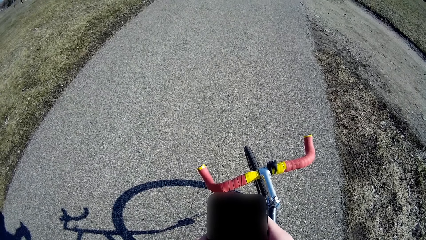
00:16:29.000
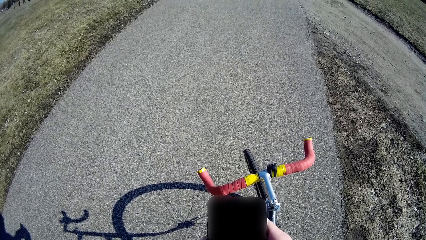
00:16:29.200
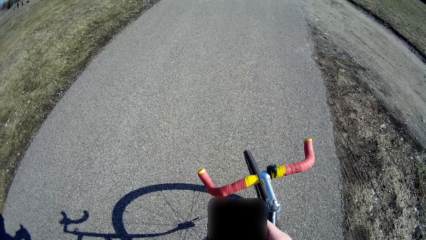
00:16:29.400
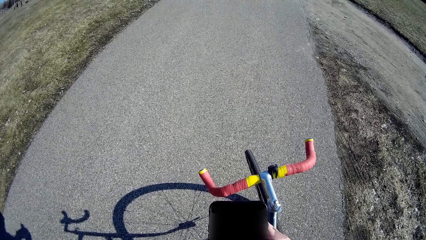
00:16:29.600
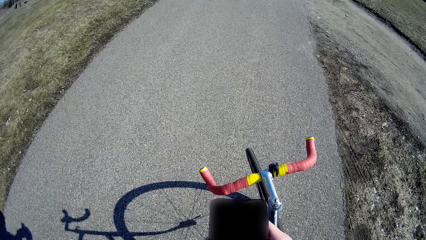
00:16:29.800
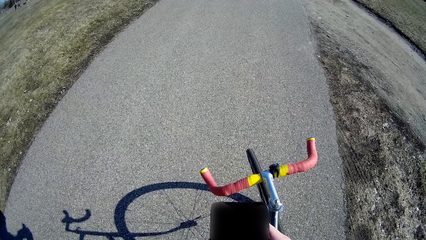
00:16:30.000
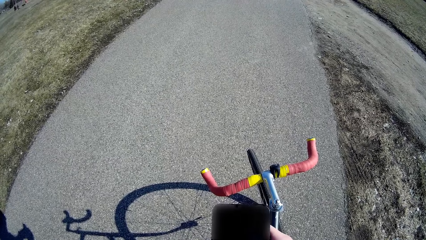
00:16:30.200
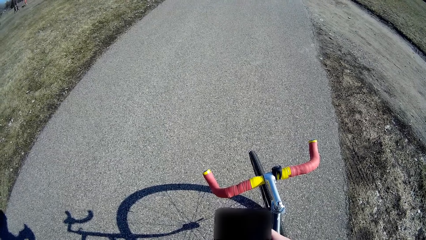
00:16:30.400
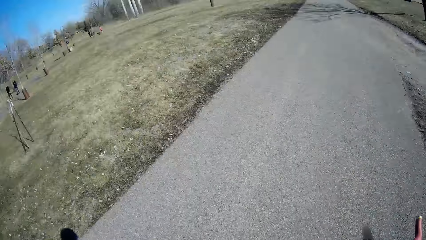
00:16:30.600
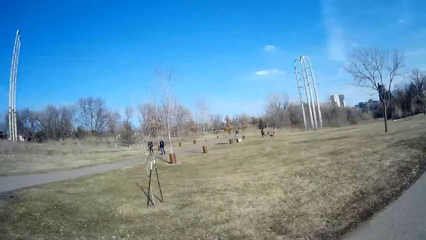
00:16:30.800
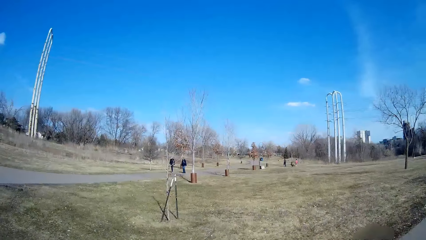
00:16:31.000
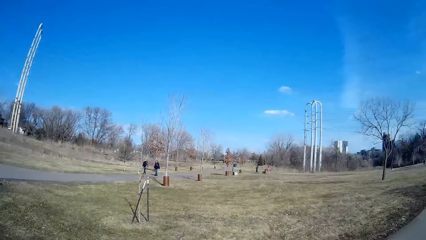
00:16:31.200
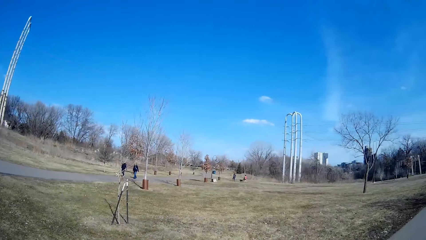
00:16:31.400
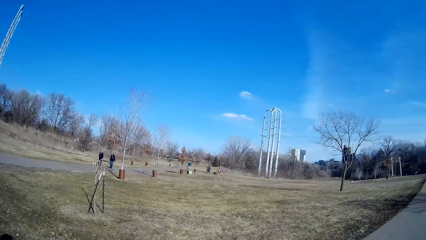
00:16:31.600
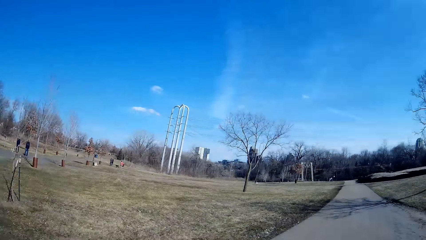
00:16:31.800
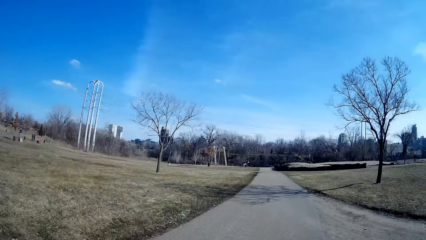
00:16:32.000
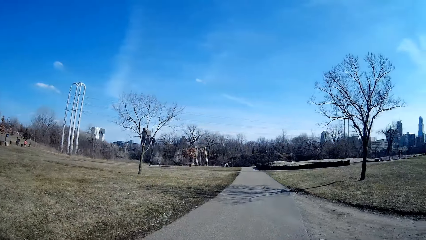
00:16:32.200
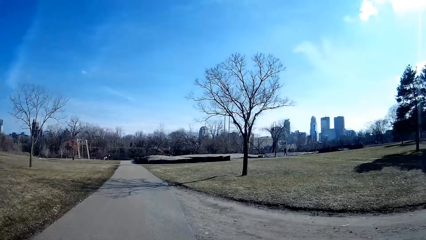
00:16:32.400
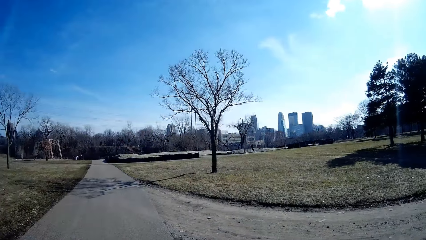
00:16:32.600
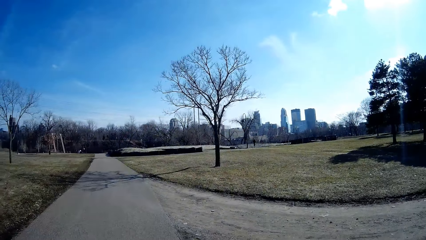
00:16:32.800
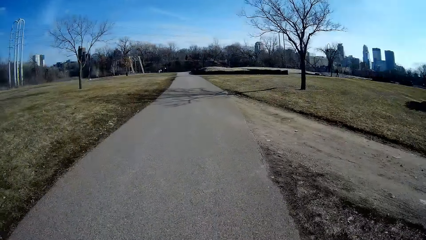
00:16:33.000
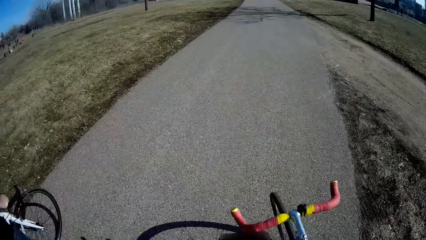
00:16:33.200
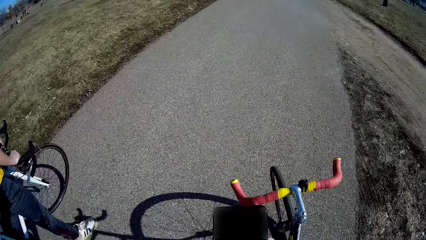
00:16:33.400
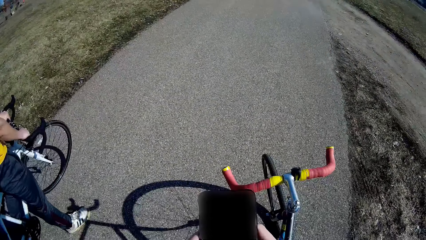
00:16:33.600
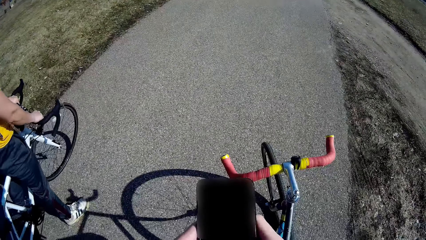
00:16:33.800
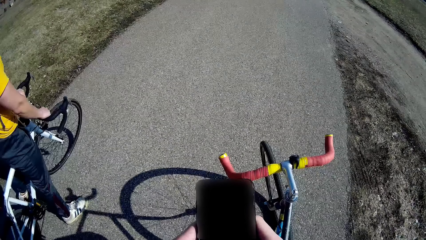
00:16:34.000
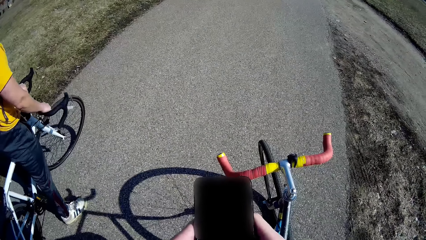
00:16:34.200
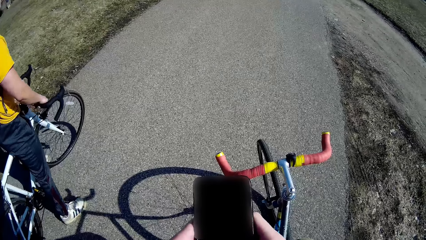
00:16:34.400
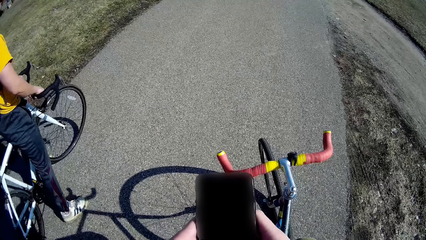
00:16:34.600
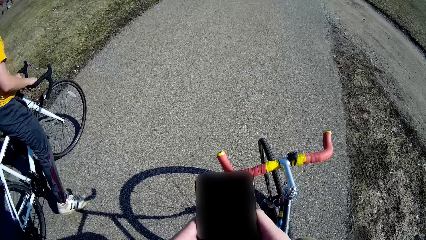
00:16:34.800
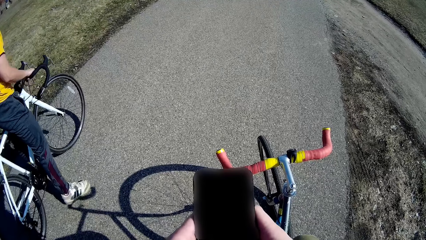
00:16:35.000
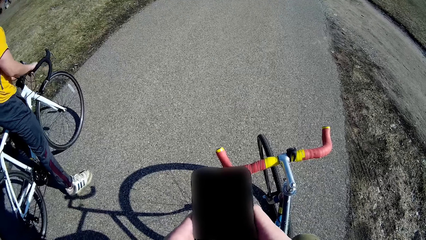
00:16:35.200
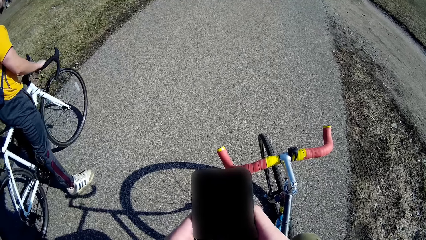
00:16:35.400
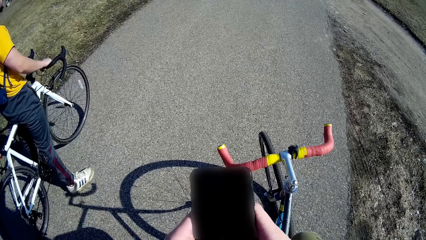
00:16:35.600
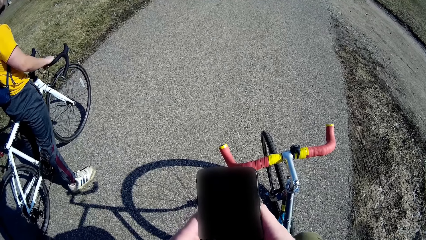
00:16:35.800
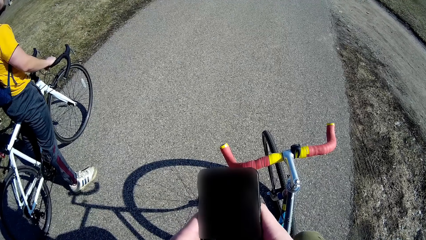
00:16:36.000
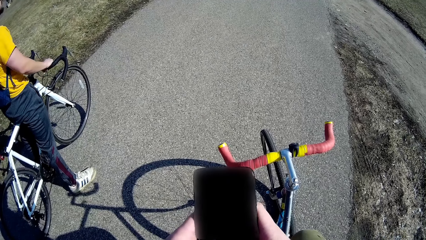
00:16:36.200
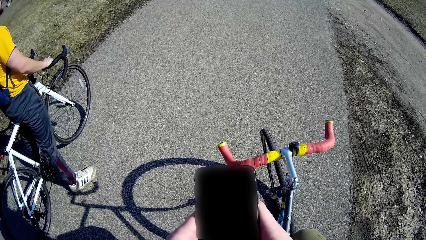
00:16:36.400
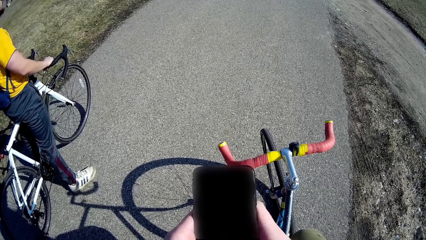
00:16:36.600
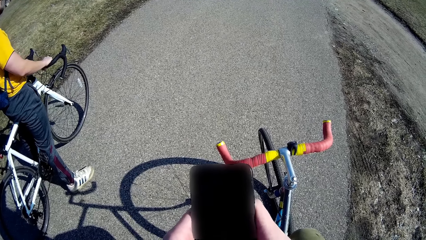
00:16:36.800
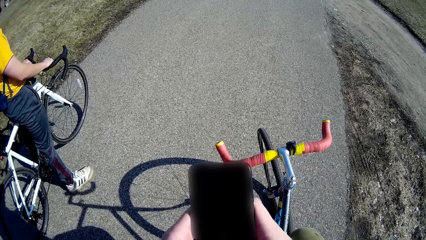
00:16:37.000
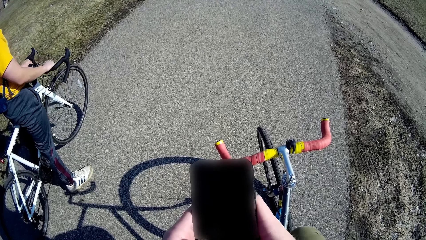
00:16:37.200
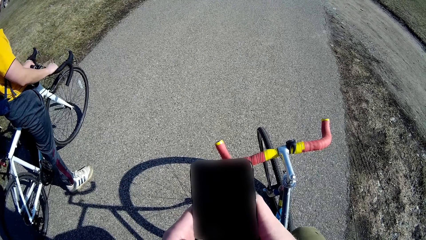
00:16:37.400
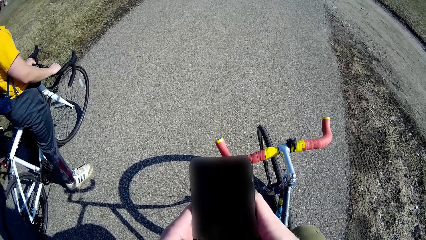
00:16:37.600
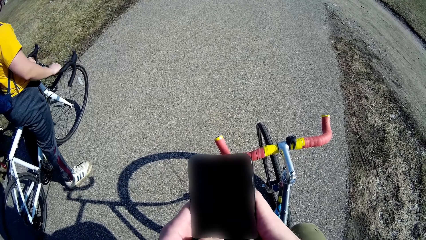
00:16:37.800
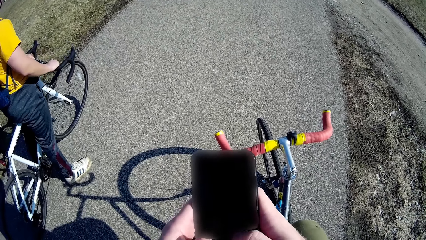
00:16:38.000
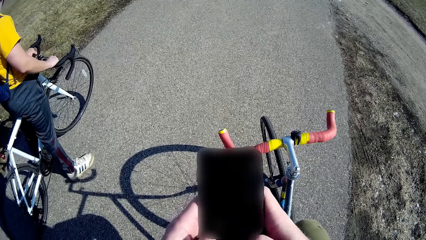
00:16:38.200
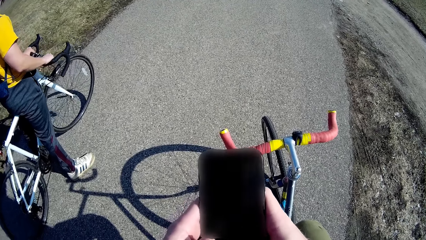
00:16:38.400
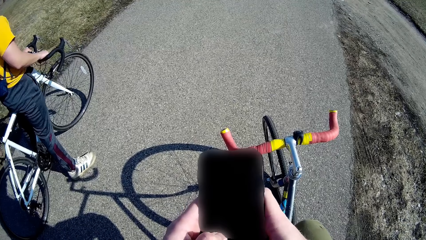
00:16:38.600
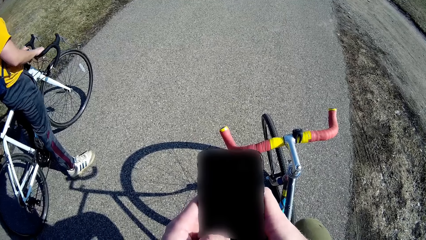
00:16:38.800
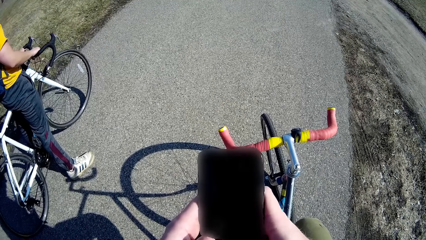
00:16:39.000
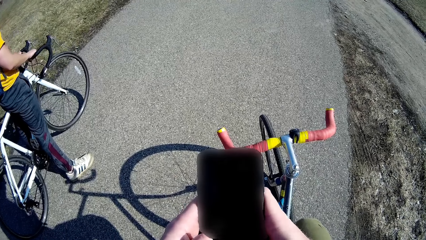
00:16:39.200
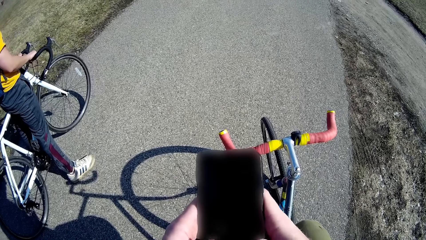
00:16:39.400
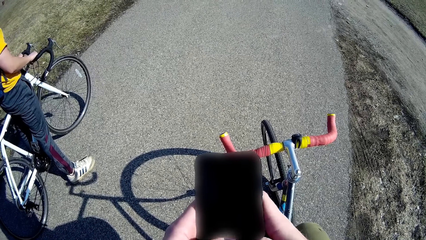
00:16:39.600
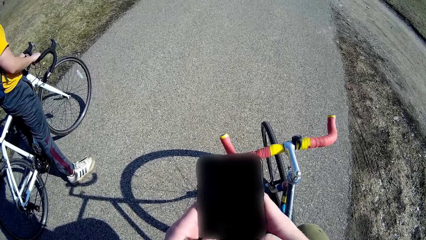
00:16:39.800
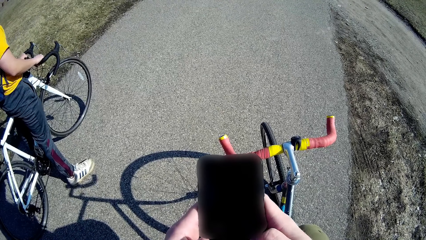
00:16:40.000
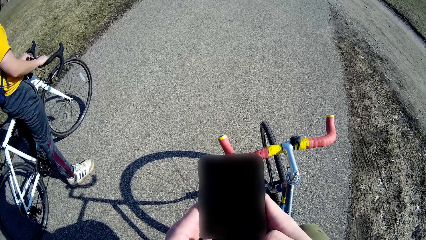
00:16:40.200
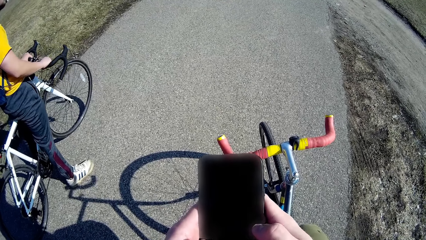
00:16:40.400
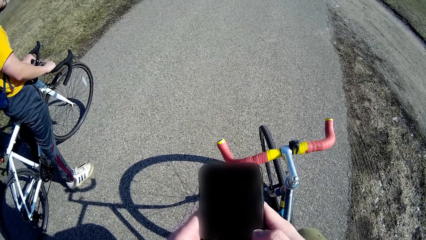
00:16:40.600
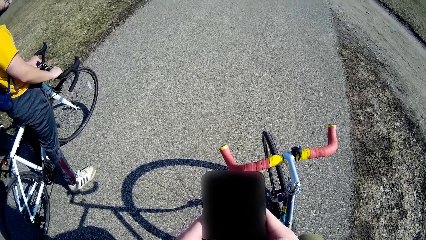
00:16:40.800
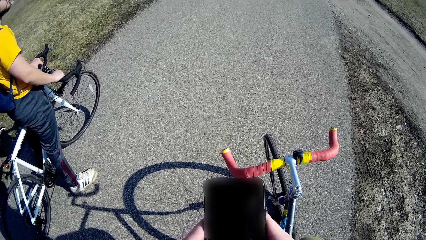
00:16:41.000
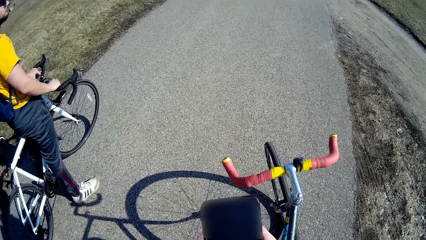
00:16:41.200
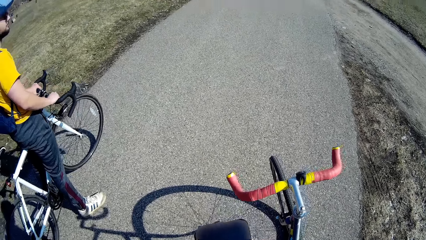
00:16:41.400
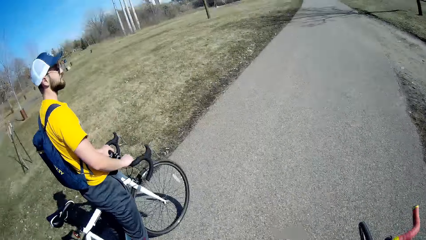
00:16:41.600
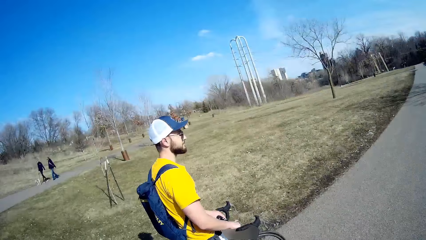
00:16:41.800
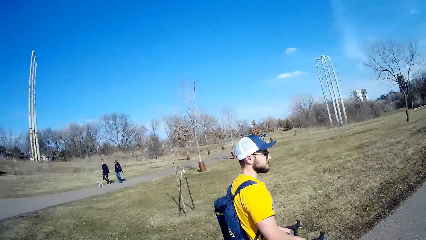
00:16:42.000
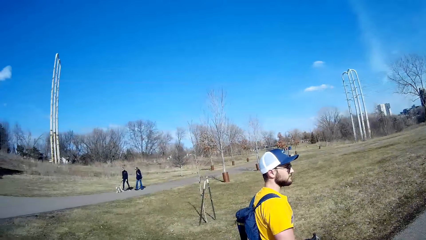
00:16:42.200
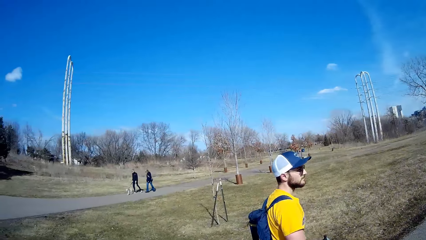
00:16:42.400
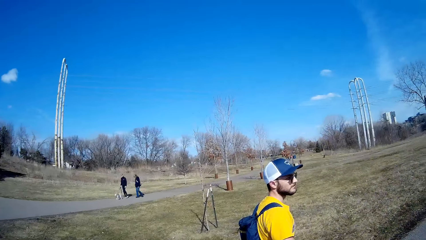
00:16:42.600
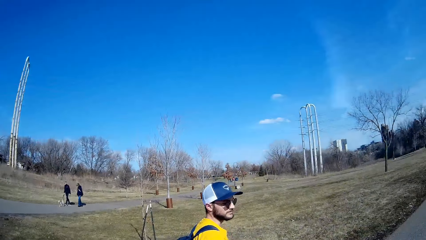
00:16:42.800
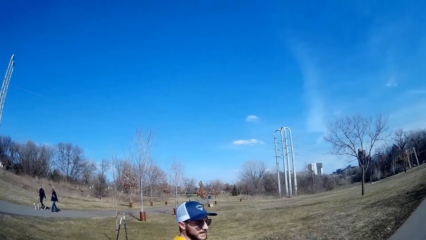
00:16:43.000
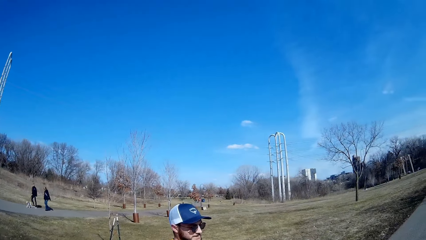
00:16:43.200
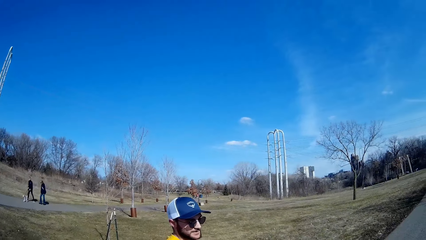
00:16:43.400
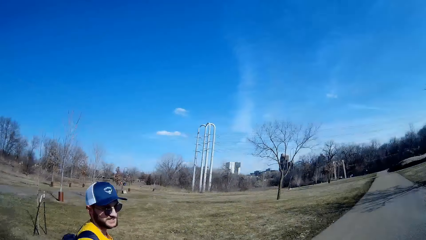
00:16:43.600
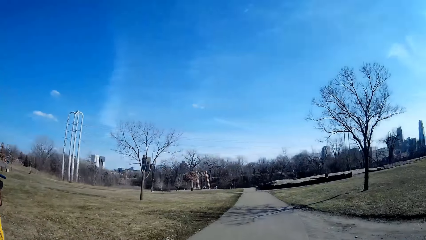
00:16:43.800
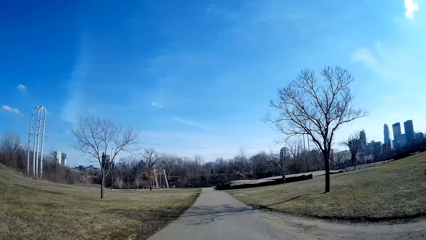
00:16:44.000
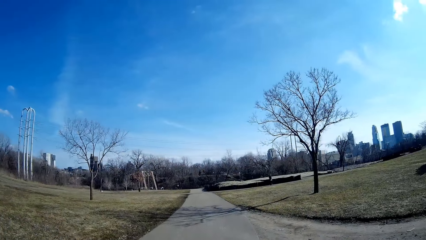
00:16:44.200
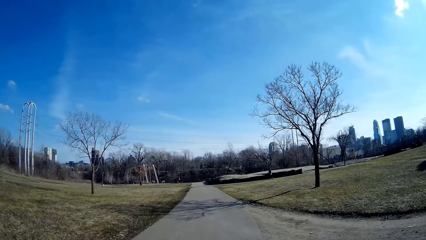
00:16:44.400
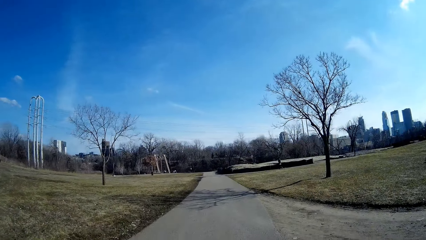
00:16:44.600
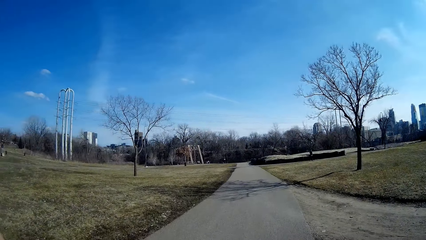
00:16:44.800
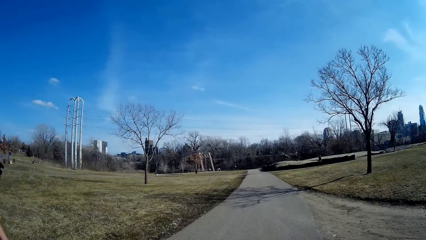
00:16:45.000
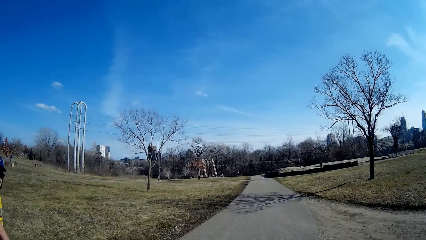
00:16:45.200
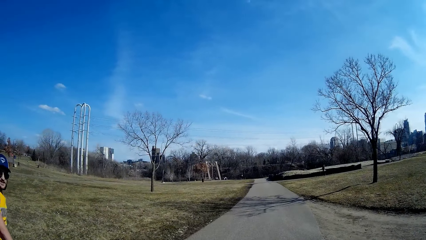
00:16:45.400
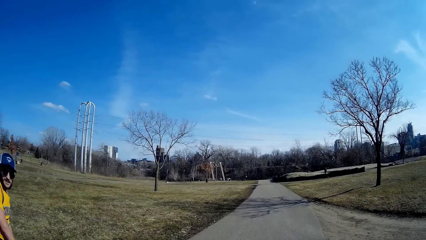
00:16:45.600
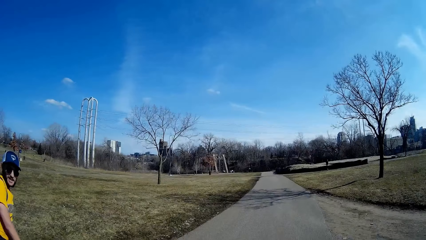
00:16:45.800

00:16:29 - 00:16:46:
Someone touches the phone. The camera wearer looks around. They look at the phone. They look around.
